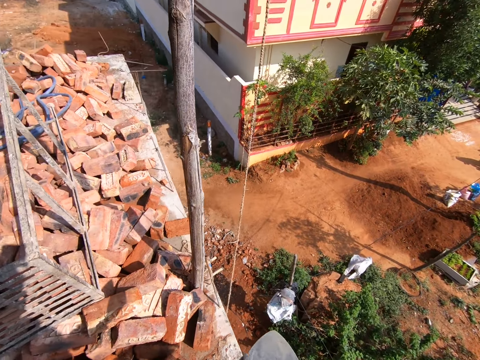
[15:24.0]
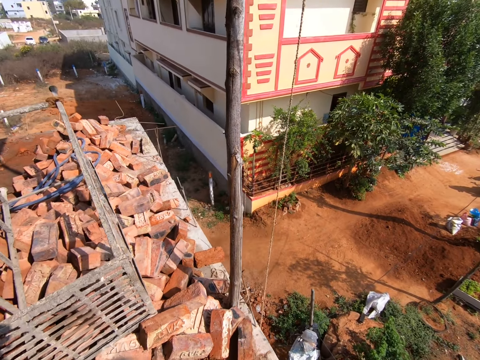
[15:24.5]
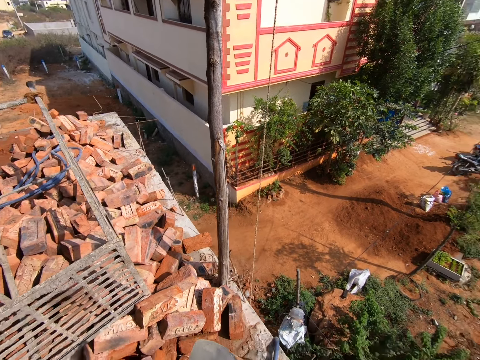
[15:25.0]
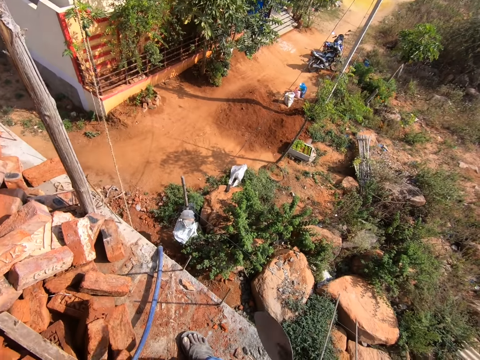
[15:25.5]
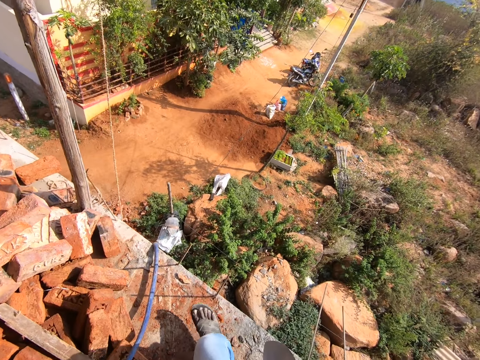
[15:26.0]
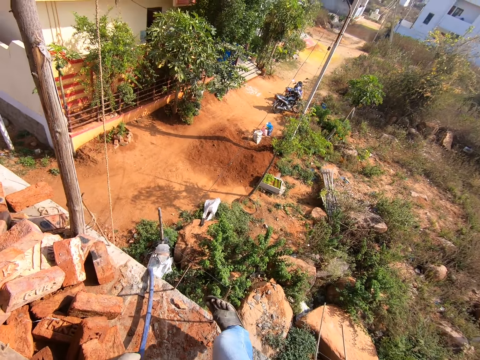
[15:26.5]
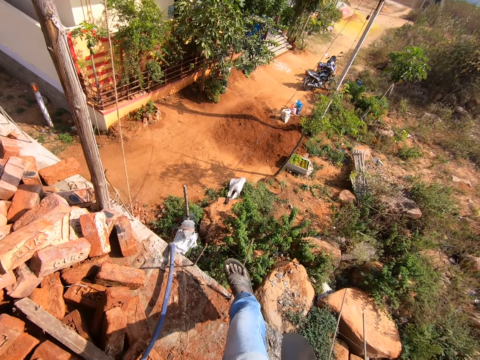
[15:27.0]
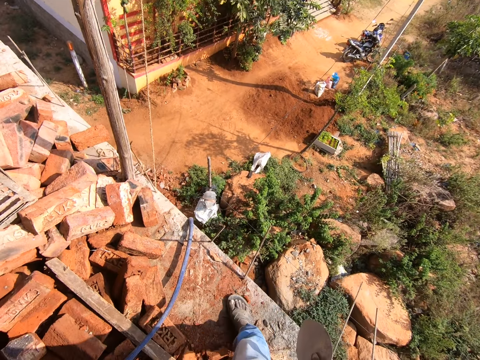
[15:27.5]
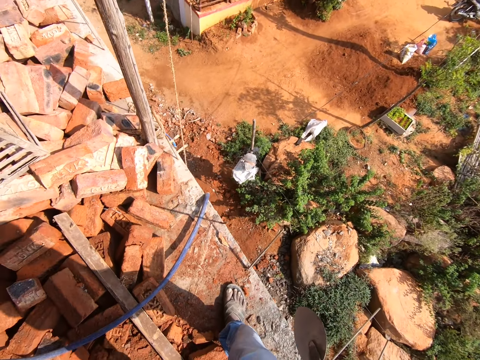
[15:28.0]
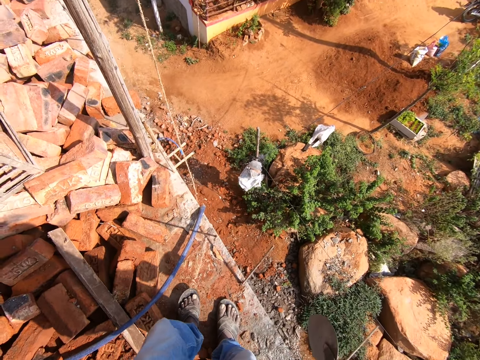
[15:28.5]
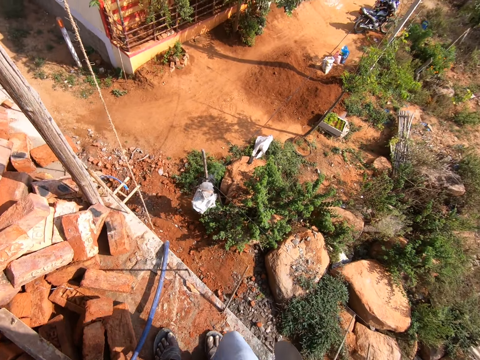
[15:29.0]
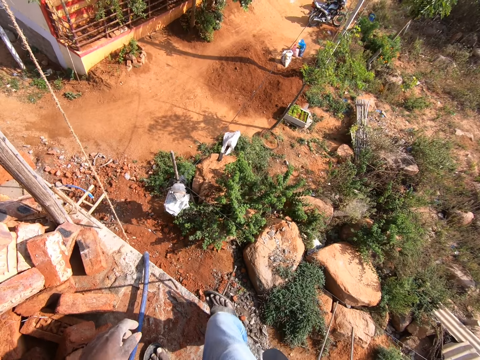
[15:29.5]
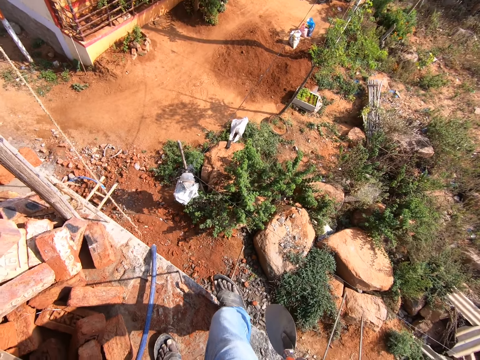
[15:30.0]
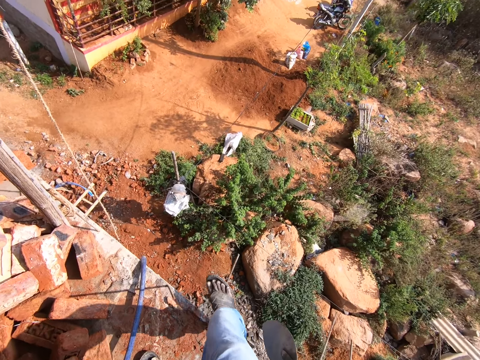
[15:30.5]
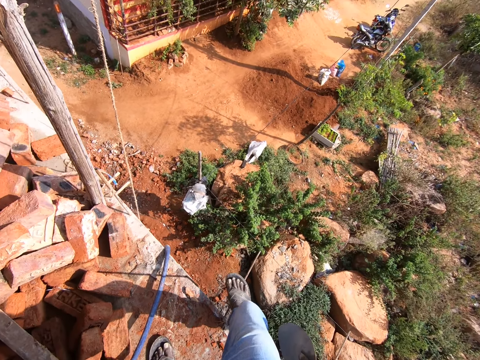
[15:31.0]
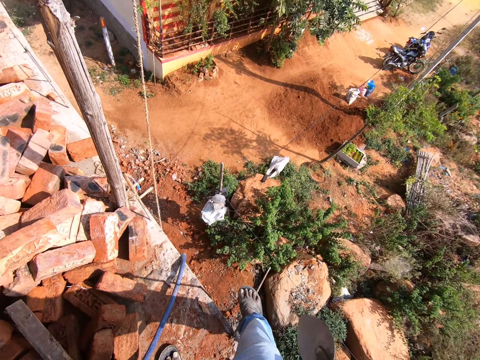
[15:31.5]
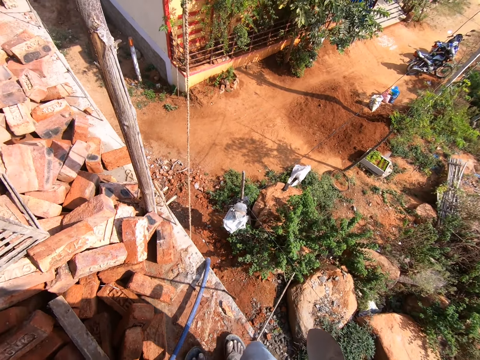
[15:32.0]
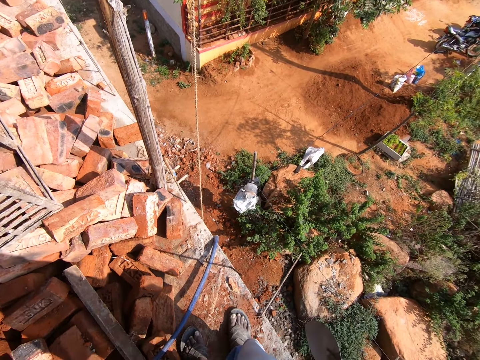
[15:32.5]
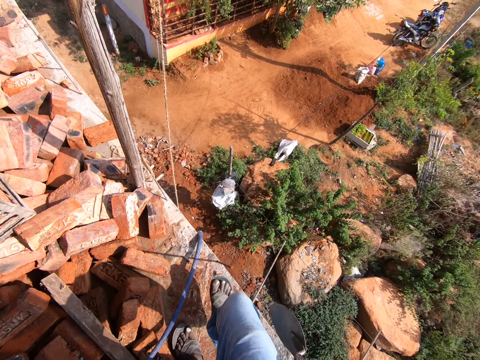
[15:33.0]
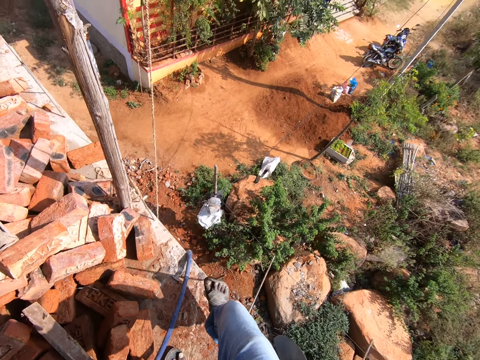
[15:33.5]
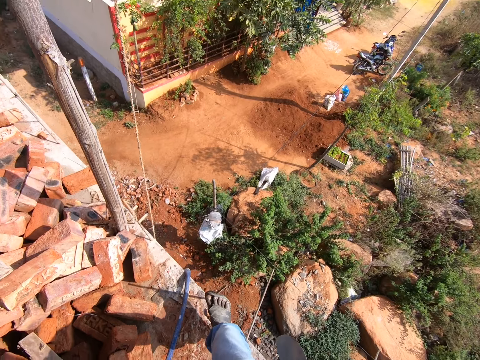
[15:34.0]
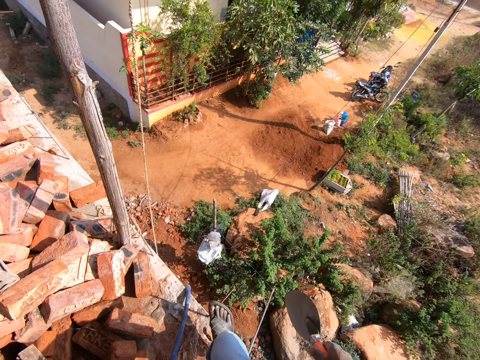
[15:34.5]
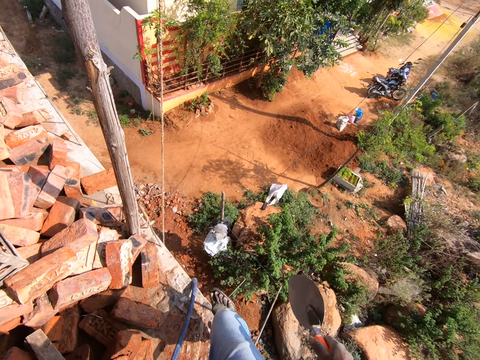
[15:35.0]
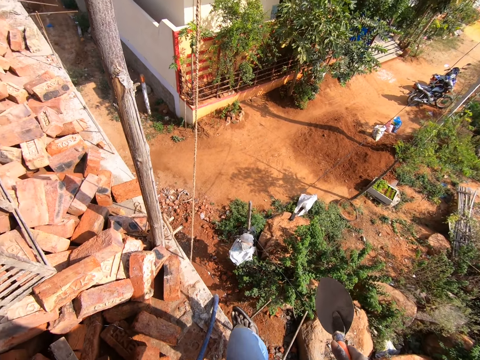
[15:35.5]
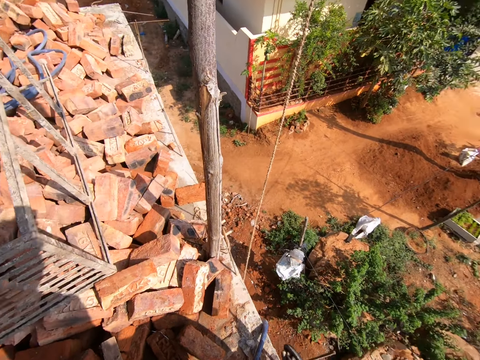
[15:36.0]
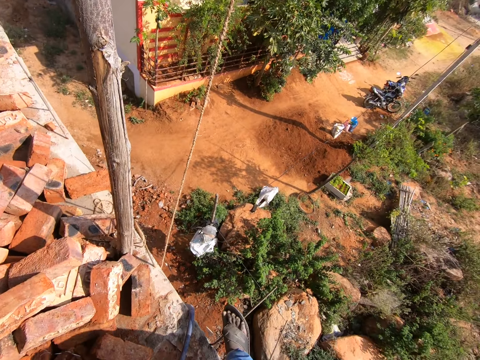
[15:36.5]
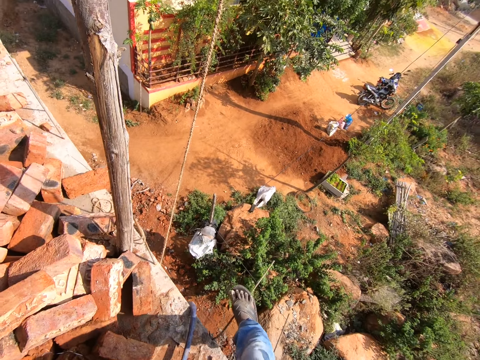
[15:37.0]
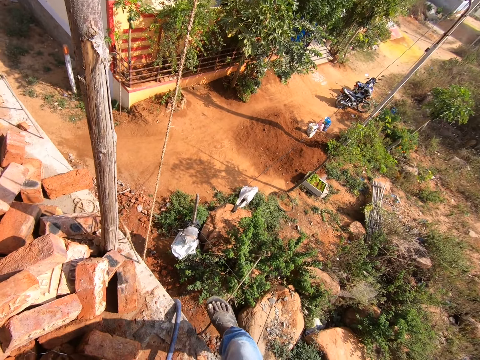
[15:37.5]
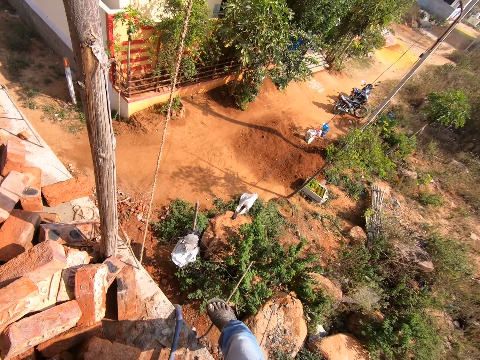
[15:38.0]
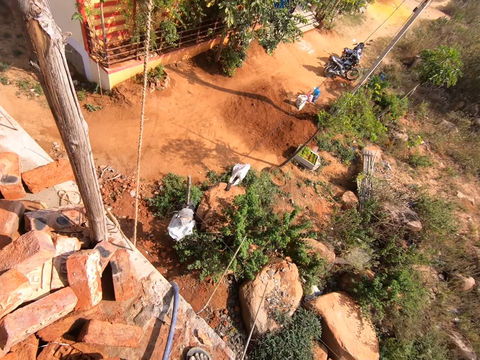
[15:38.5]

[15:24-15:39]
The camera wearer looks around. He bends metal rods with his leg.

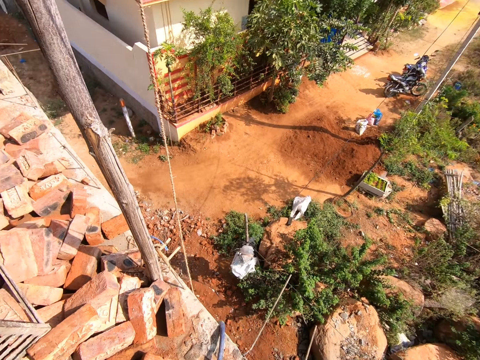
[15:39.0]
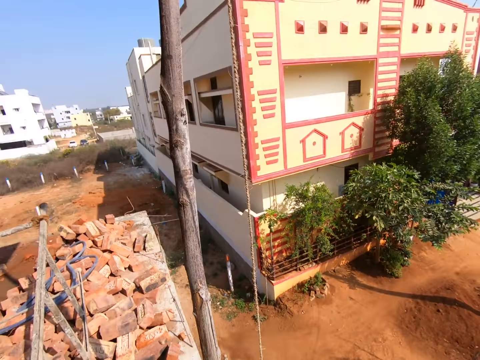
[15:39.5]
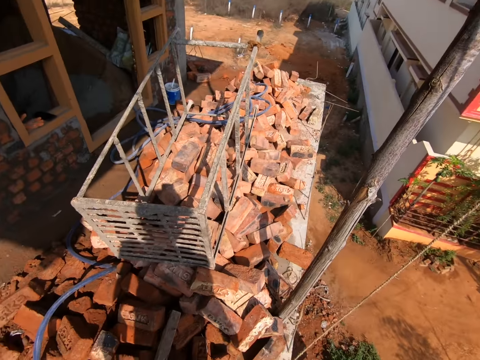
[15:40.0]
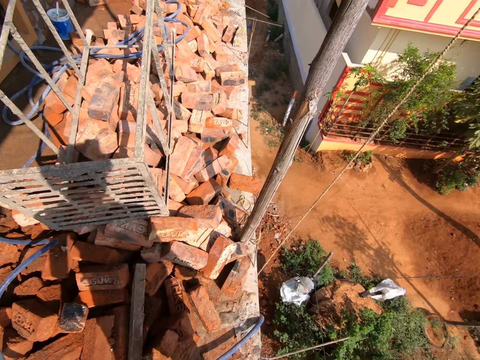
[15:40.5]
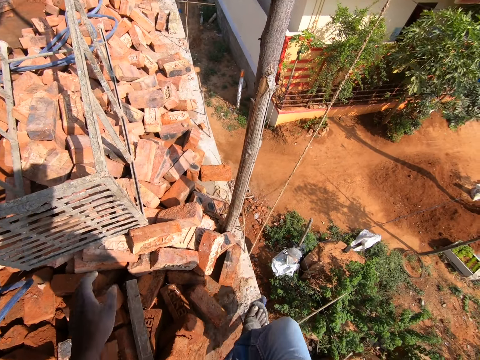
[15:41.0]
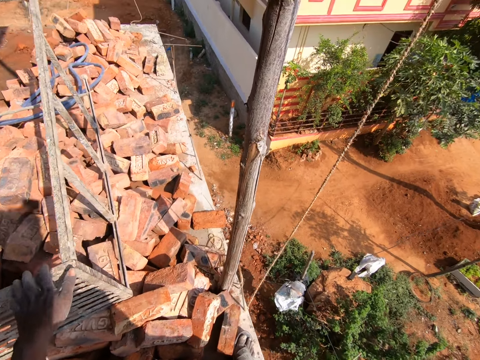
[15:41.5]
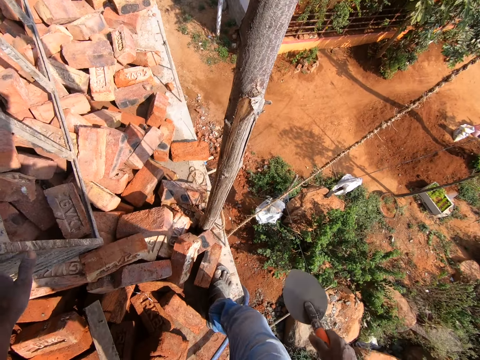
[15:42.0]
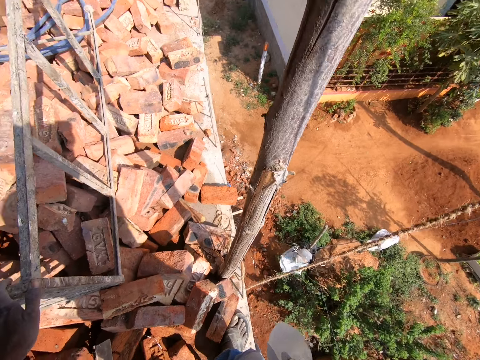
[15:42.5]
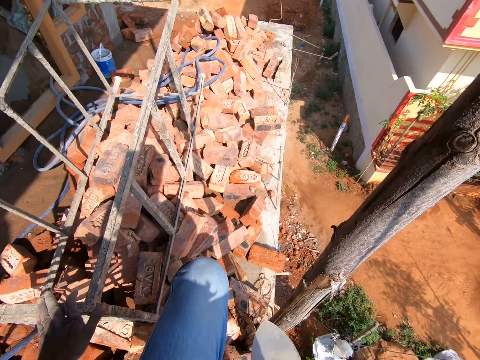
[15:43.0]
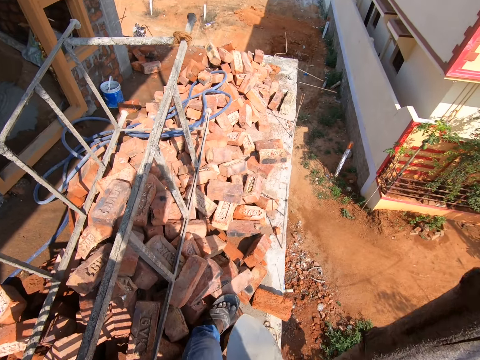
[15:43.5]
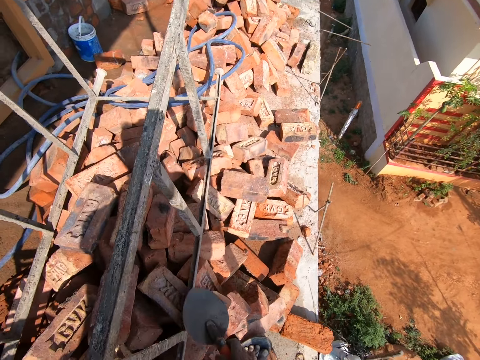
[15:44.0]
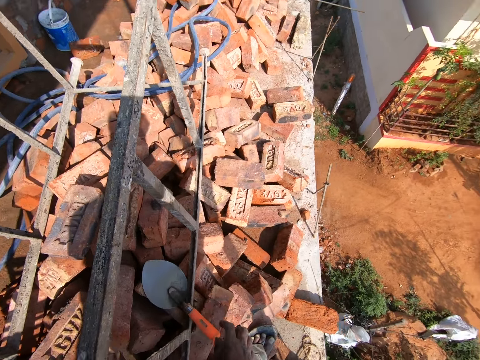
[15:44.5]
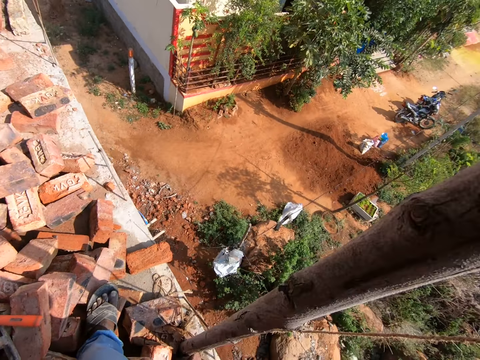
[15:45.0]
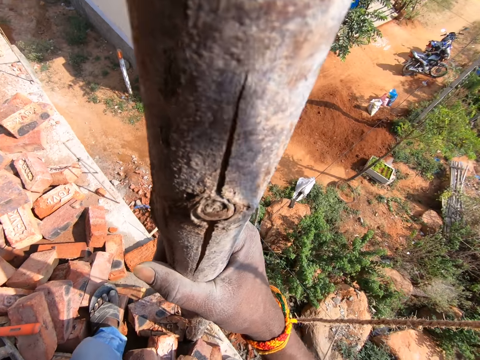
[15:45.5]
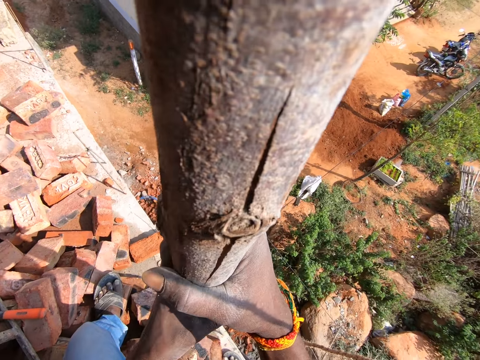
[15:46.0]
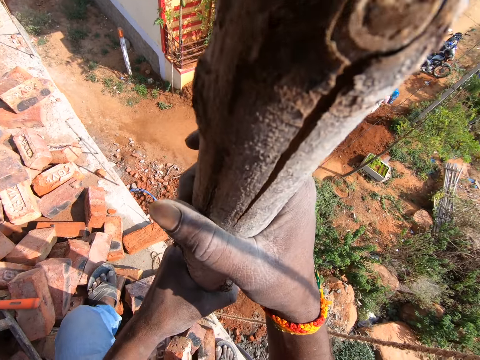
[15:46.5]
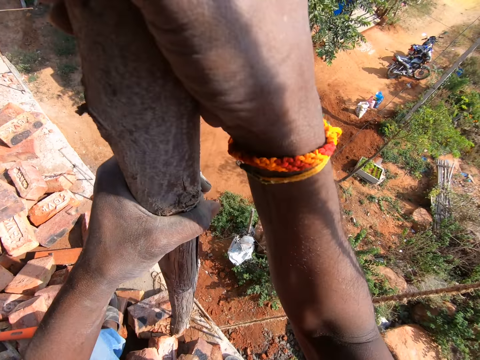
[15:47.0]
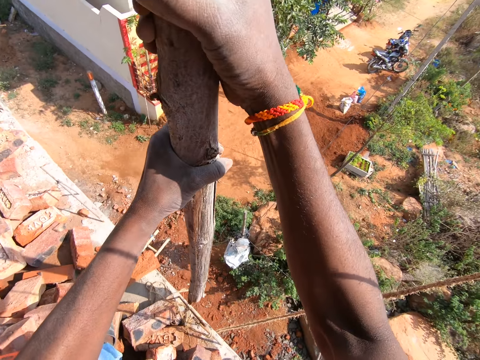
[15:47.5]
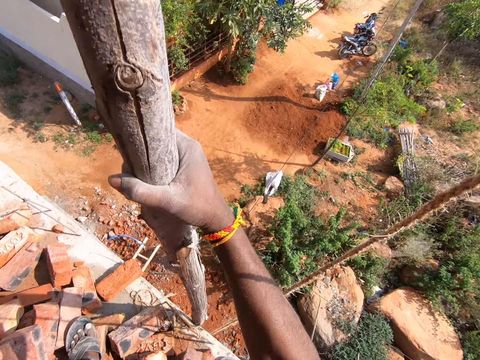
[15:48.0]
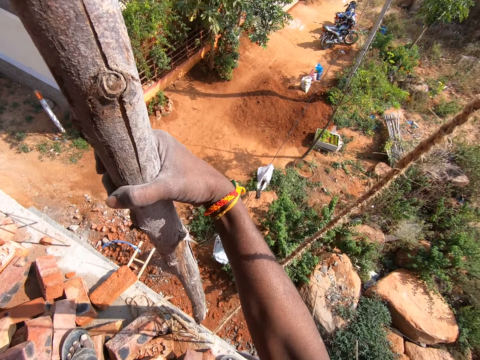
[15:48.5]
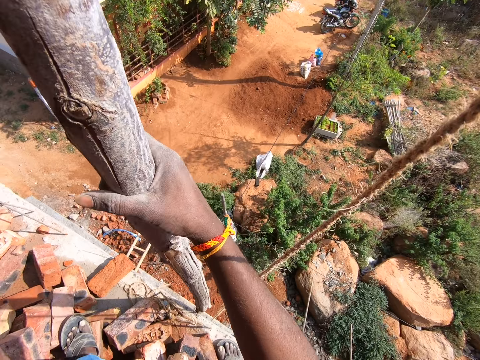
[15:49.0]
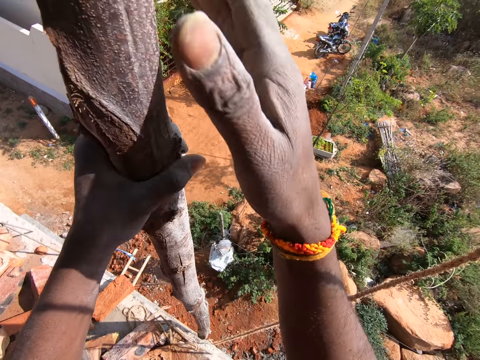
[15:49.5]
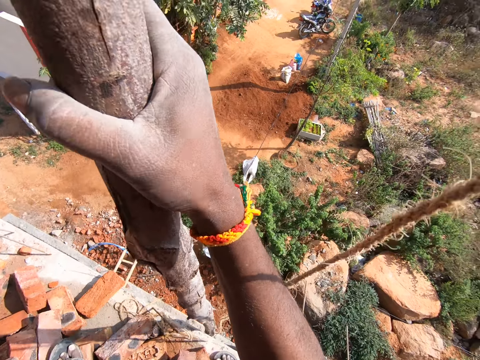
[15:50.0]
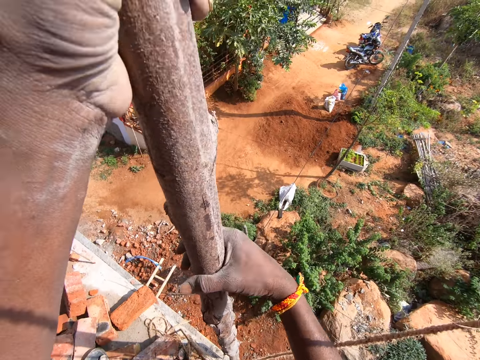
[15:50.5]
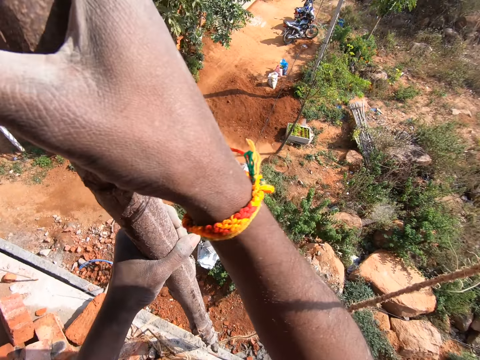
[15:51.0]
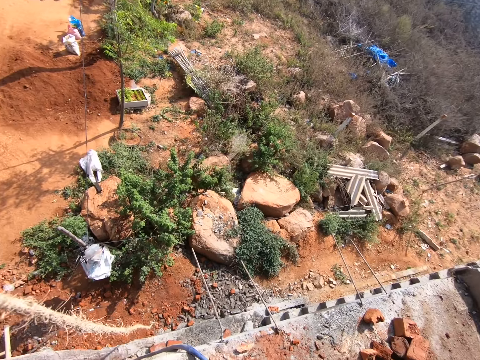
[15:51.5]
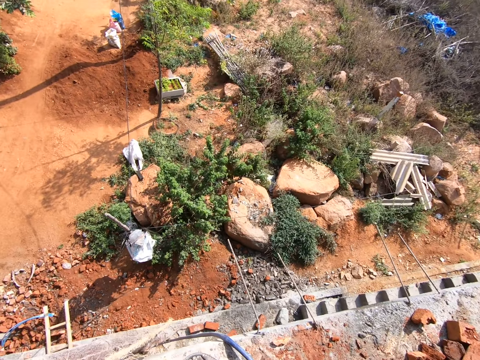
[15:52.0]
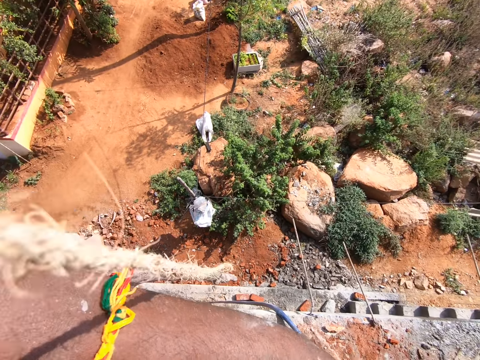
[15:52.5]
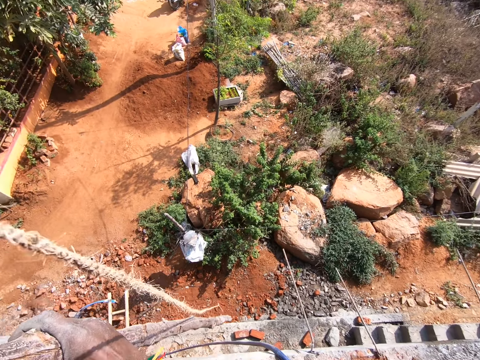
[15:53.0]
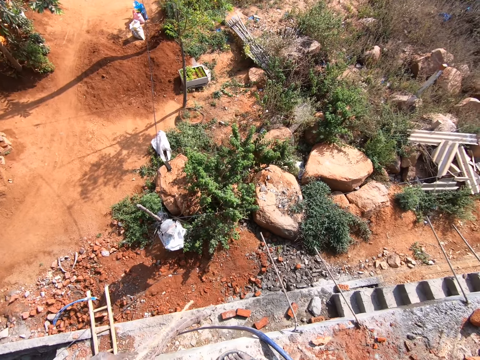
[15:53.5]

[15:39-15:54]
The camera wearer holds a metal scaffold with the left hand. They step on the bricks. They place the brick trowel on the bricks. They hold wood and lift the wood. They touch branches. They lower the wood to the ground.
